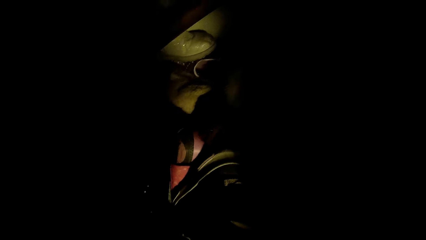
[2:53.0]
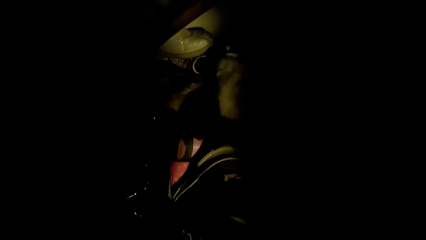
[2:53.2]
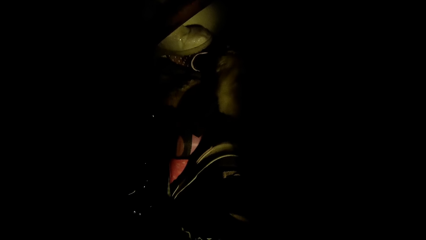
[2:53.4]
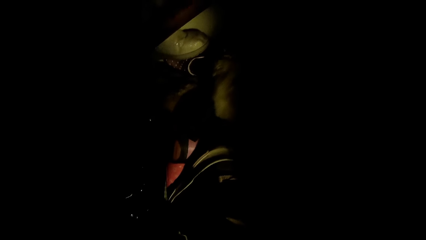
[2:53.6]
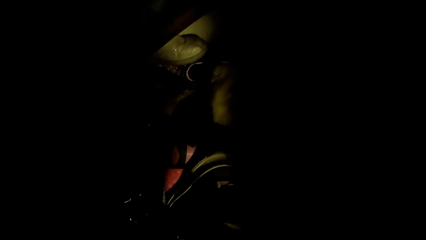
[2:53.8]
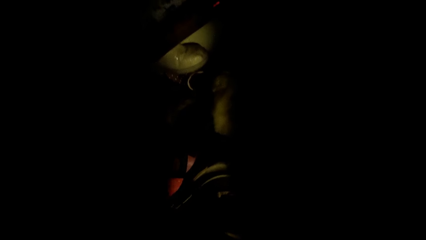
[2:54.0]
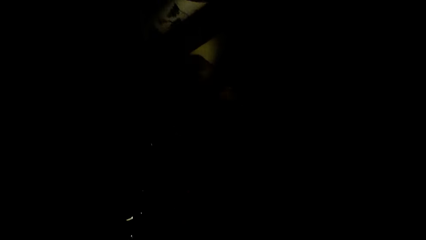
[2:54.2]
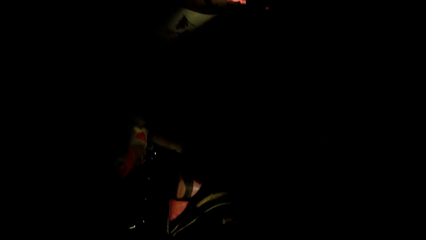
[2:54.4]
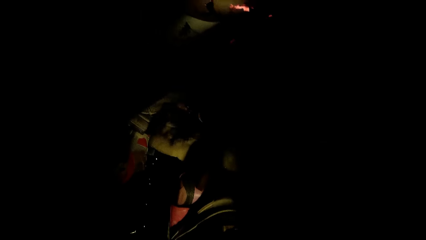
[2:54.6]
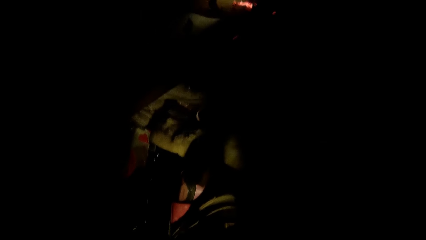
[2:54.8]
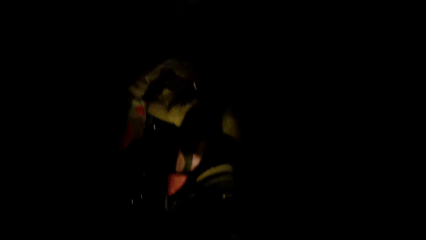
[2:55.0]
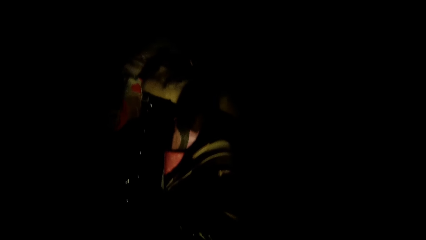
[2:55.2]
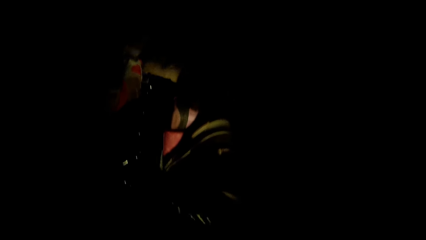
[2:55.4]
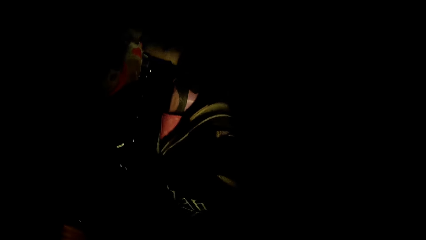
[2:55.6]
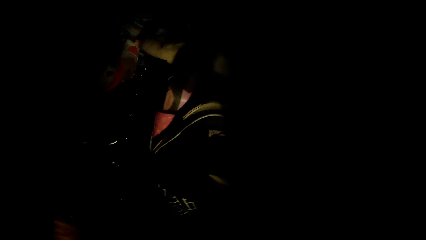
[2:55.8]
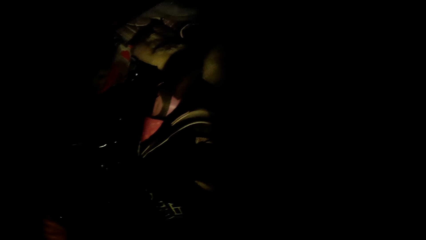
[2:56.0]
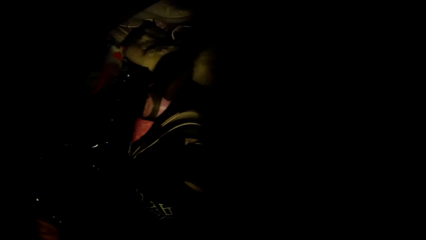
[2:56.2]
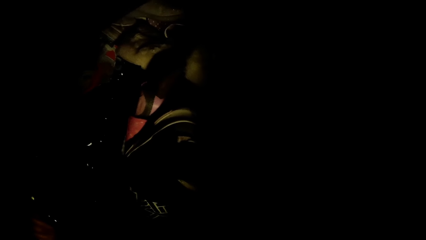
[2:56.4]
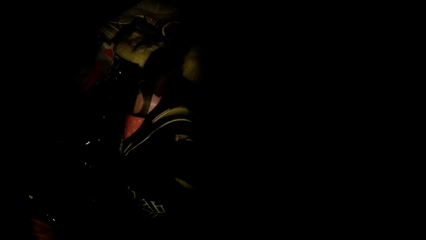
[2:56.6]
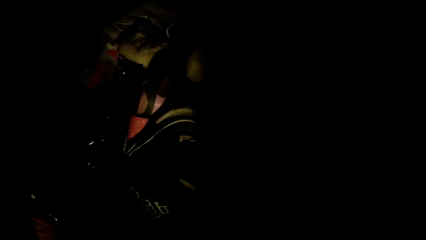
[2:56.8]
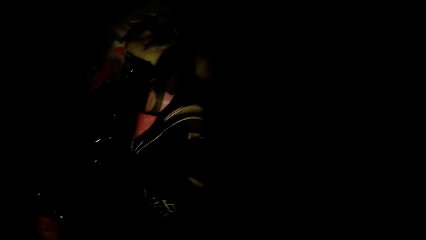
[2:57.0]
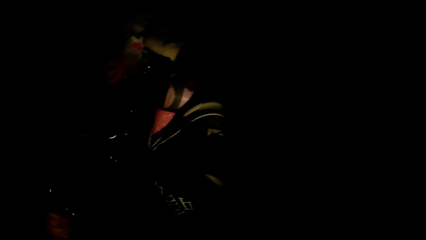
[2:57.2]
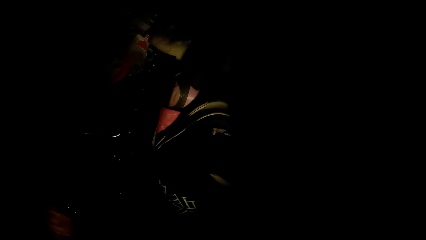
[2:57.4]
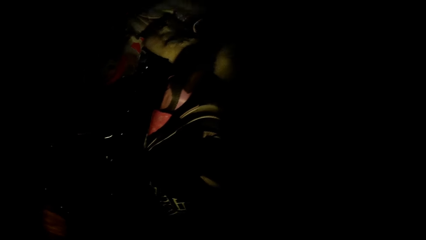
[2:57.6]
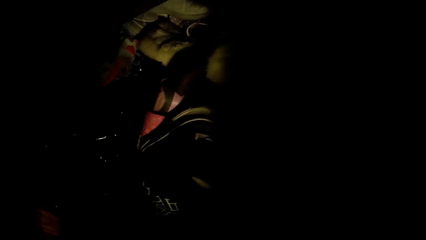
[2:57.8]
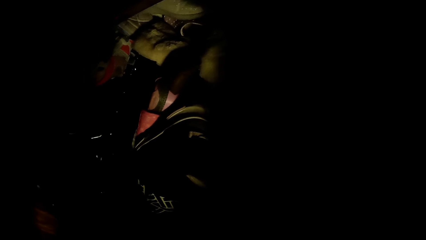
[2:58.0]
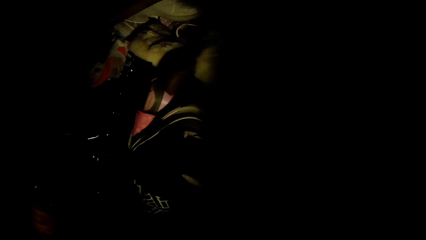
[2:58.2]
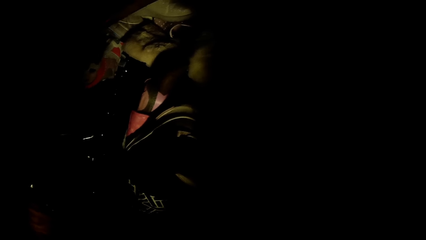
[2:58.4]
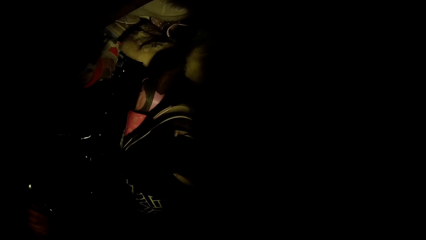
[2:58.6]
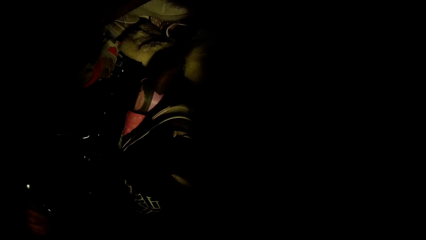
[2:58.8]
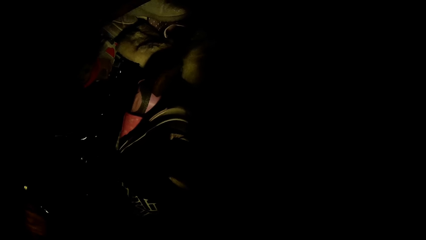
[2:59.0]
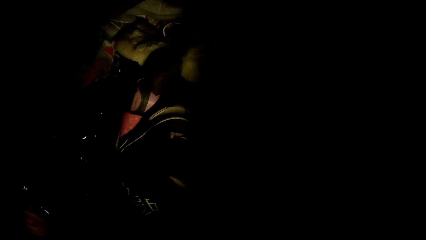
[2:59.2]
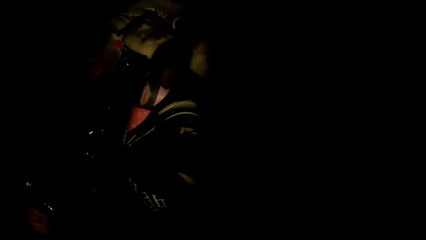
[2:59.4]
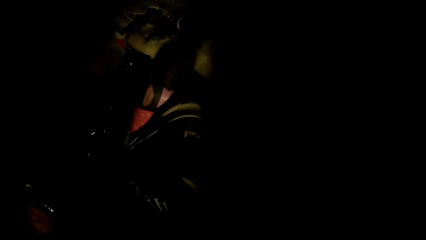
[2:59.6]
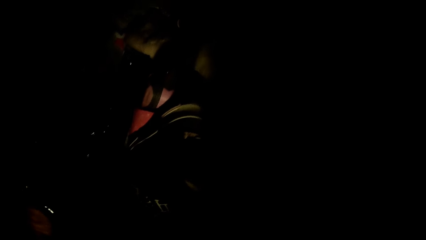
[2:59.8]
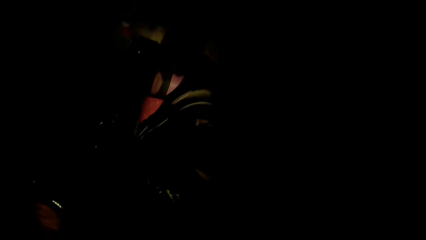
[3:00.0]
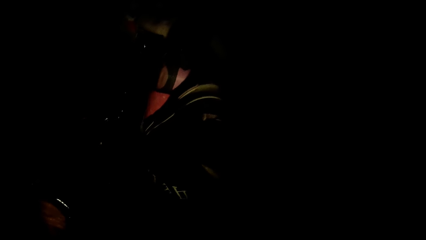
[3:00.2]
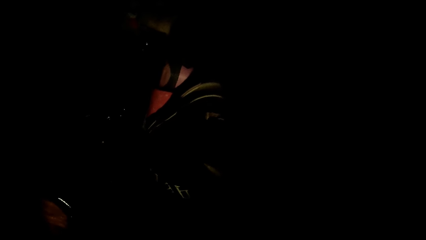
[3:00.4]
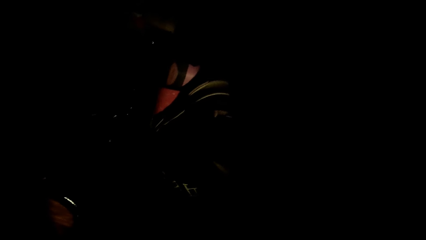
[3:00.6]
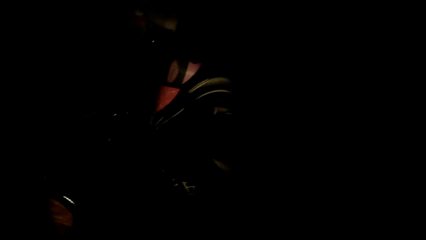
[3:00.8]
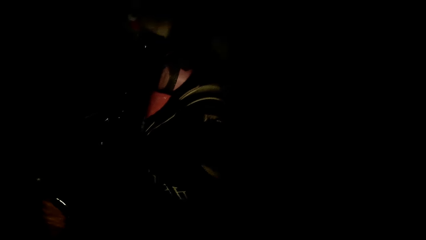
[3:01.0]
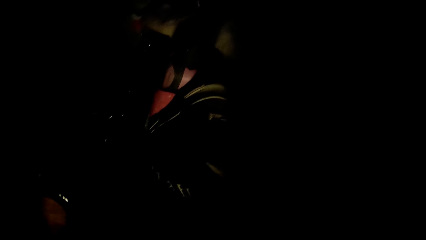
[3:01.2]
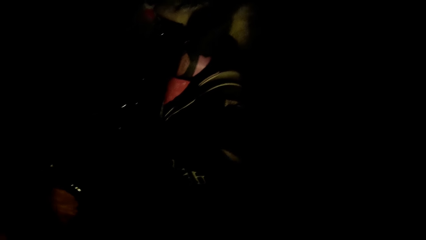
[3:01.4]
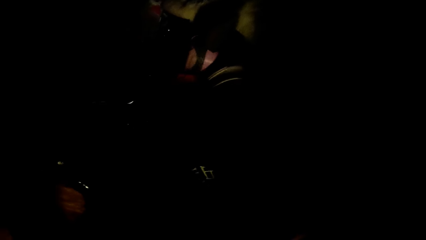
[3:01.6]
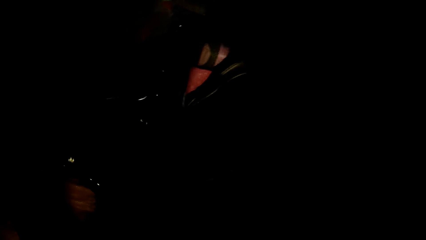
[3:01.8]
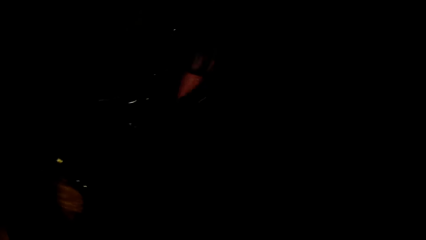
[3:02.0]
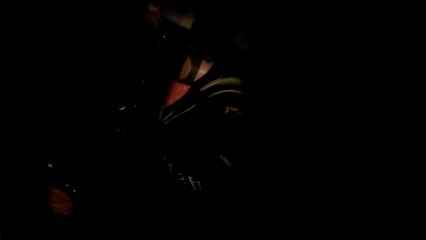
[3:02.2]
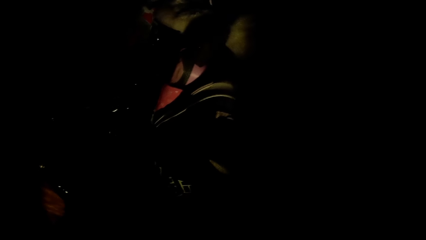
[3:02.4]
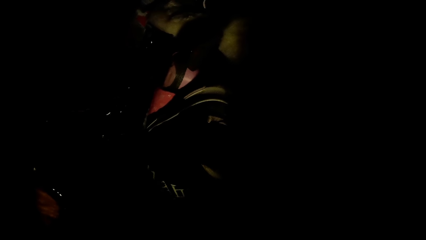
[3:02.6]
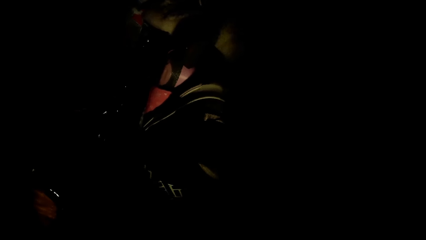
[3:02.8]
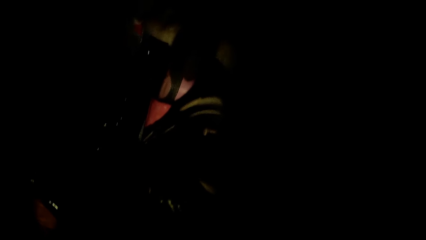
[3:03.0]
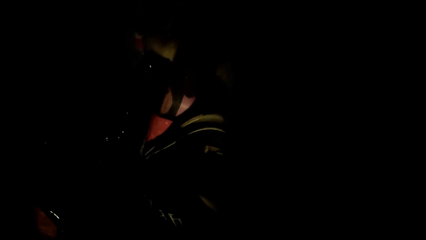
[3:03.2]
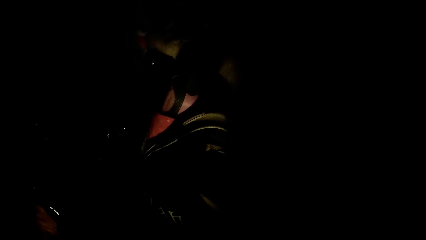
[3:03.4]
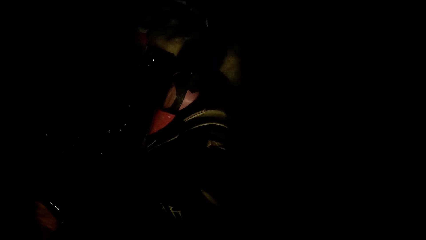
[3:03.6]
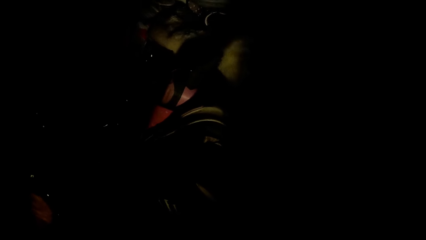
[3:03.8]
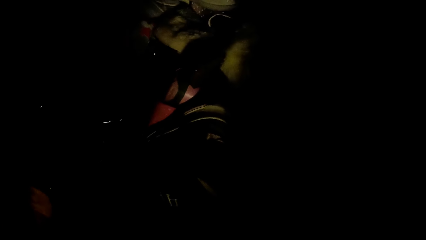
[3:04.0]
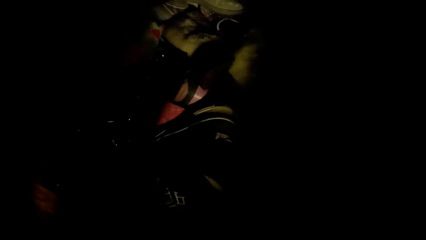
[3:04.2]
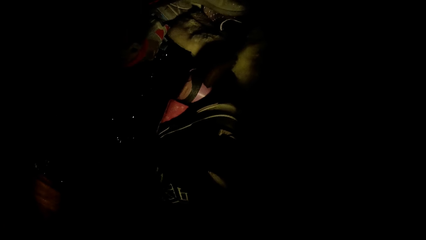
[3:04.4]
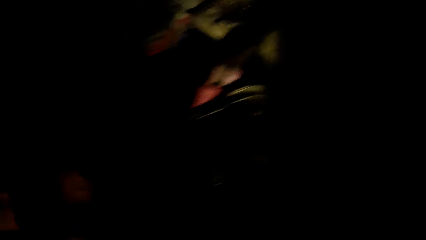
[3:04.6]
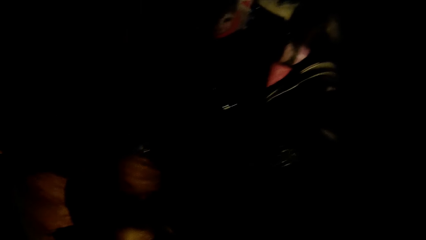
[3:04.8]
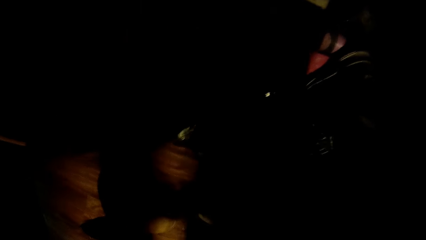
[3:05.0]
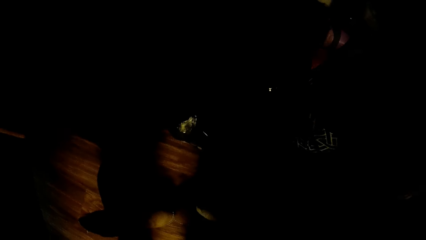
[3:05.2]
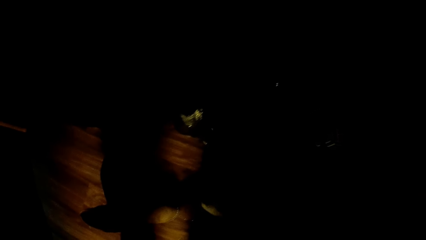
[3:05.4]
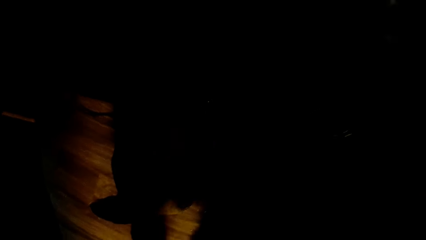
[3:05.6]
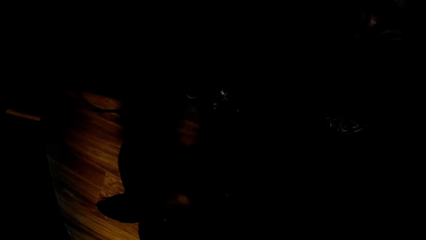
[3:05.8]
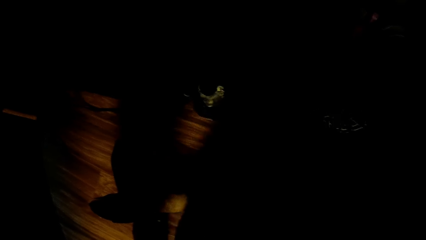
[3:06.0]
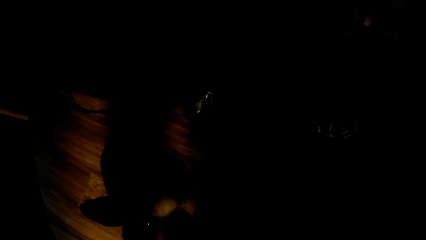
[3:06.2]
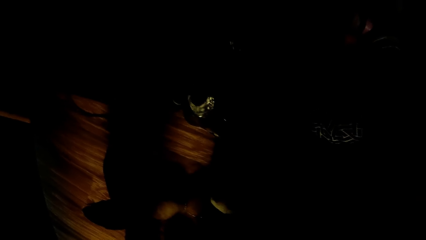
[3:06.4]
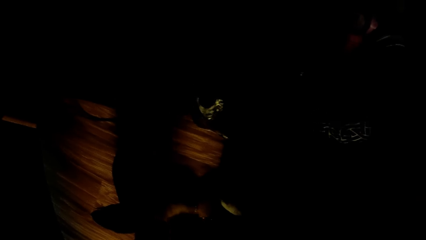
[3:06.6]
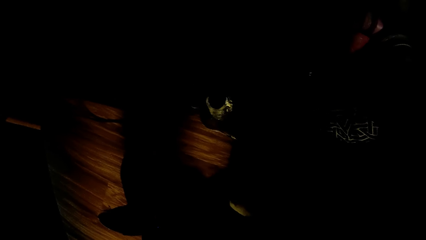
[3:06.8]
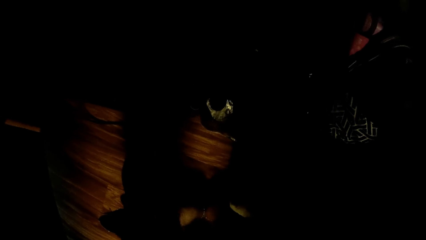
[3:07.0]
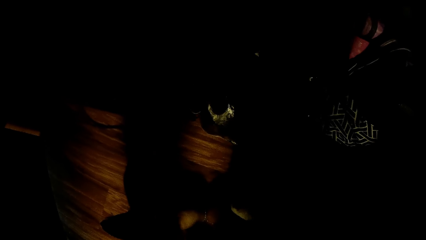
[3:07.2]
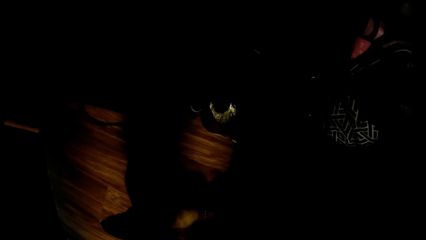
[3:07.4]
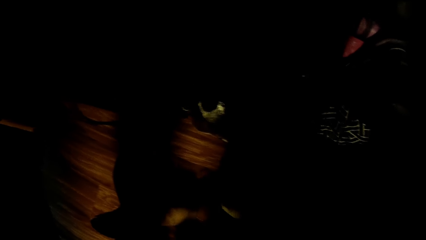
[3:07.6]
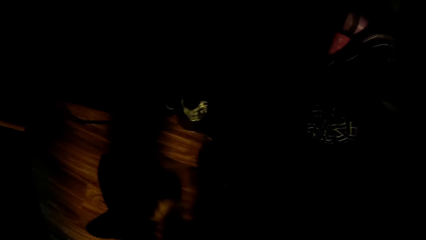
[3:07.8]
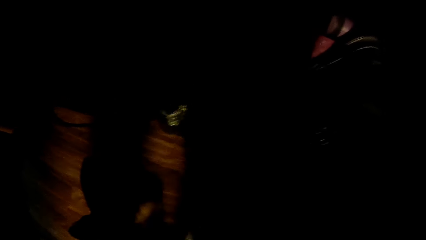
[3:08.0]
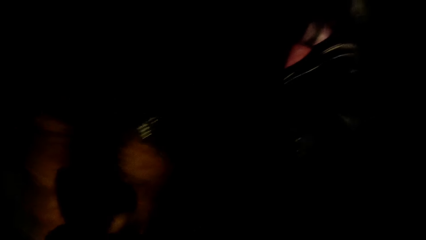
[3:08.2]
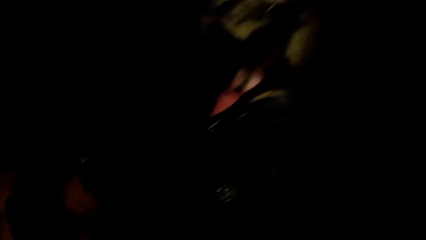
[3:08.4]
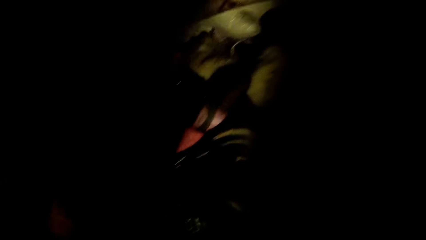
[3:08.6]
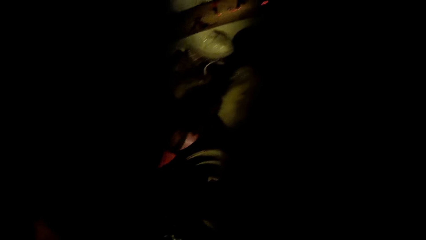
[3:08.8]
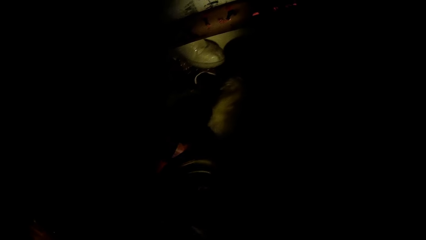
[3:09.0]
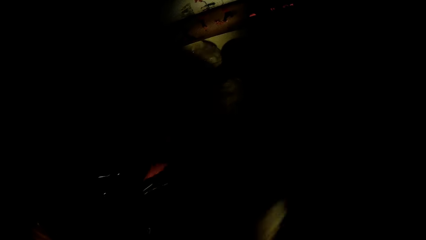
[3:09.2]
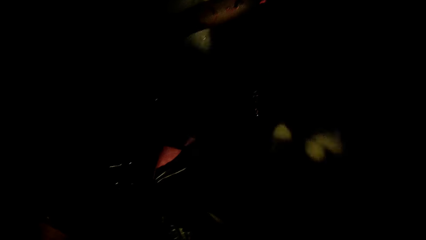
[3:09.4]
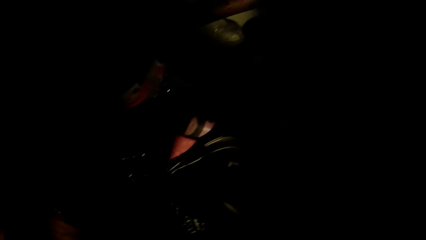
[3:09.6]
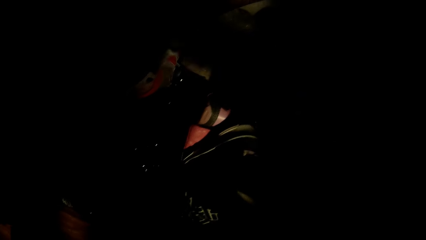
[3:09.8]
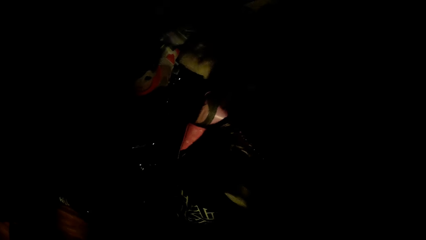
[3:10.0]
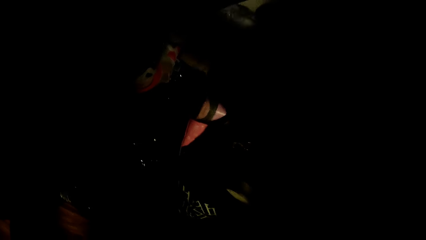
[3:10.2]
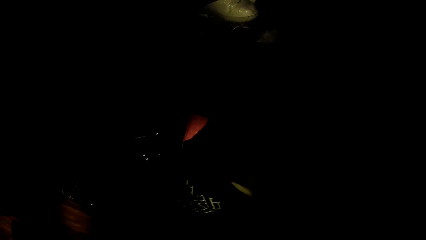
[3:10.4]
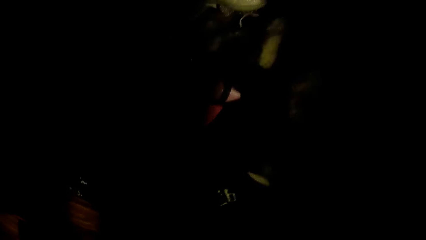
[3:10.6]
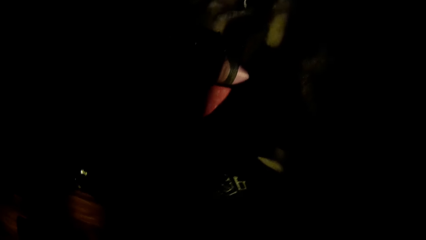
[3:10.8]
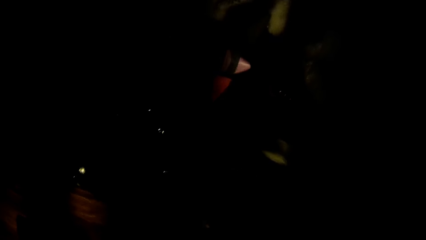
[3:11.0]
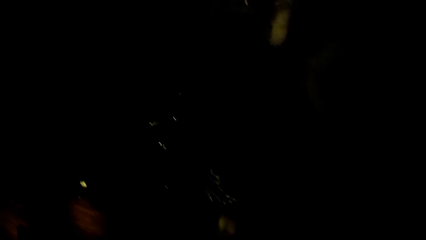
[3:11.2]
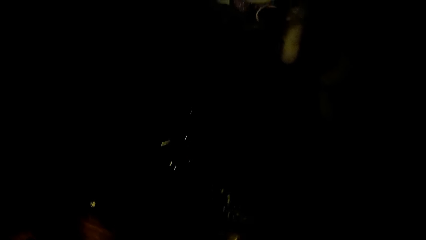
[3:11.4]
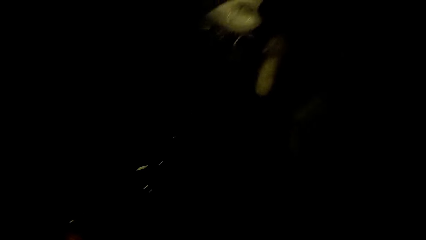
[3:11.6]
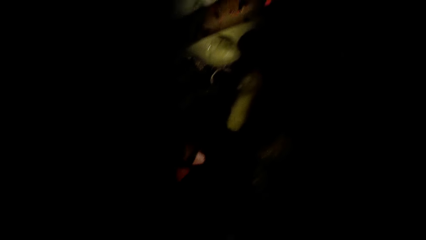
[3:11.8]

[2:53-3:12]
The camera wearer drops a pair of boots from the wardrobe with her right hand on the floor. She drops a cloth in the wardrobe with her right hand.
